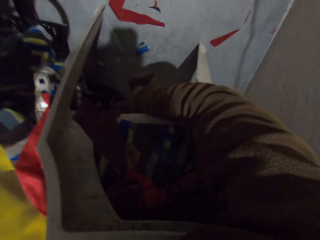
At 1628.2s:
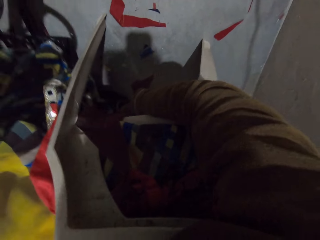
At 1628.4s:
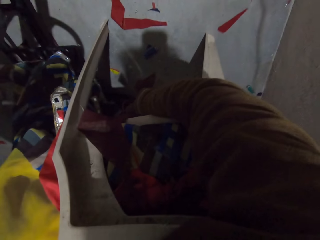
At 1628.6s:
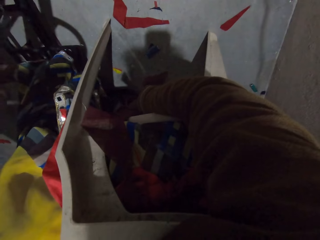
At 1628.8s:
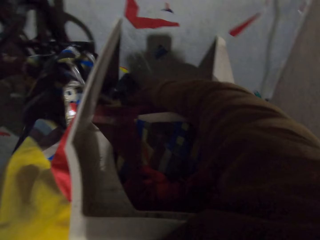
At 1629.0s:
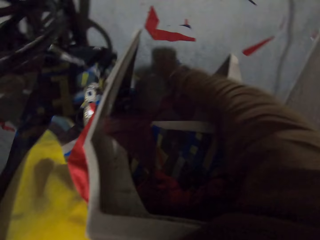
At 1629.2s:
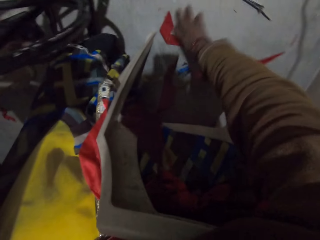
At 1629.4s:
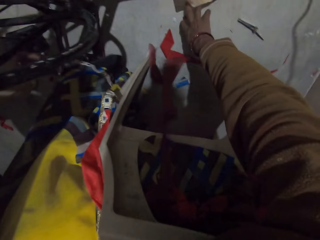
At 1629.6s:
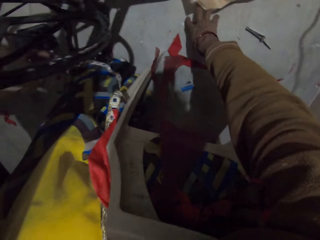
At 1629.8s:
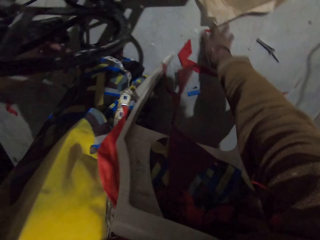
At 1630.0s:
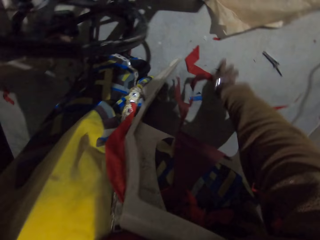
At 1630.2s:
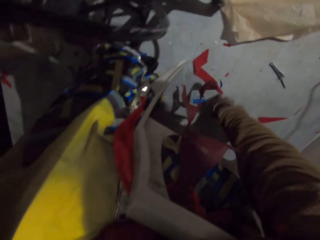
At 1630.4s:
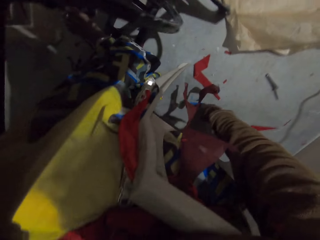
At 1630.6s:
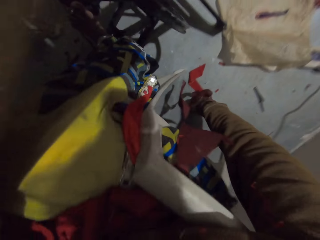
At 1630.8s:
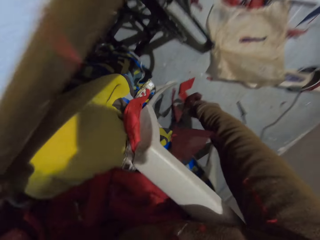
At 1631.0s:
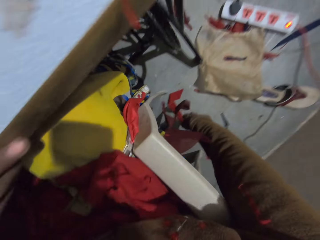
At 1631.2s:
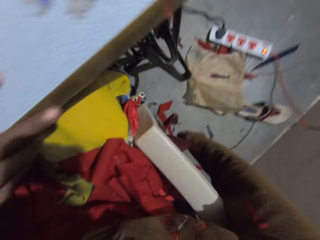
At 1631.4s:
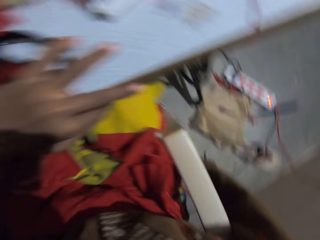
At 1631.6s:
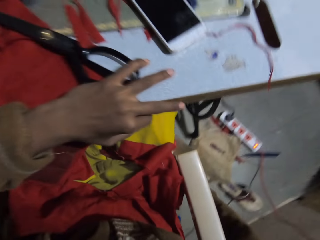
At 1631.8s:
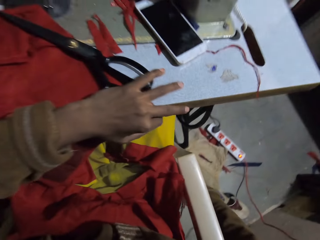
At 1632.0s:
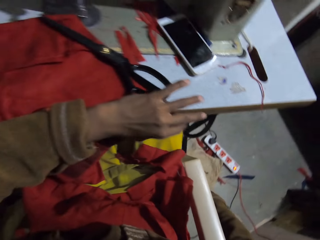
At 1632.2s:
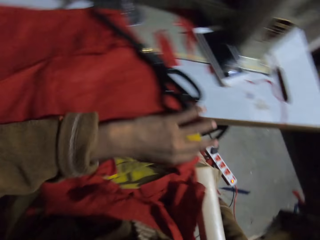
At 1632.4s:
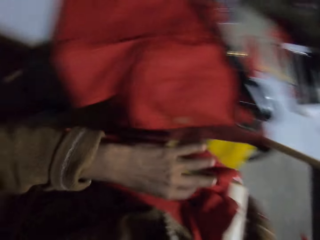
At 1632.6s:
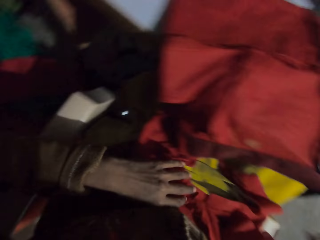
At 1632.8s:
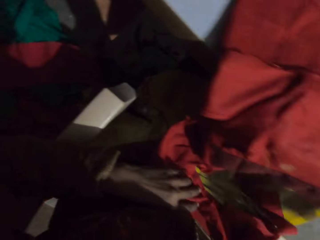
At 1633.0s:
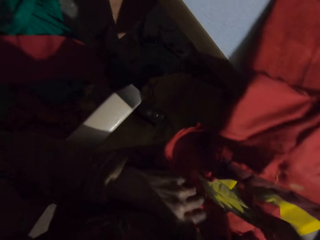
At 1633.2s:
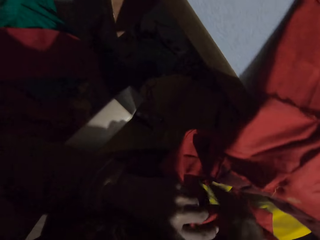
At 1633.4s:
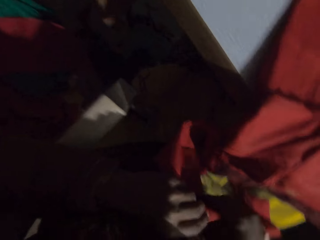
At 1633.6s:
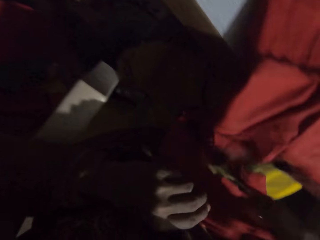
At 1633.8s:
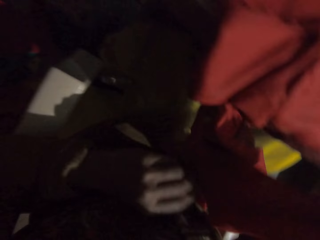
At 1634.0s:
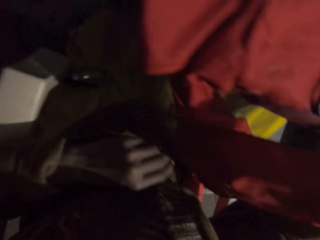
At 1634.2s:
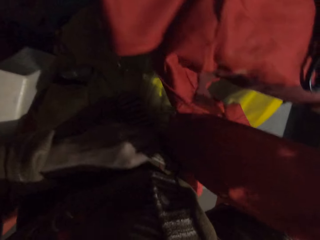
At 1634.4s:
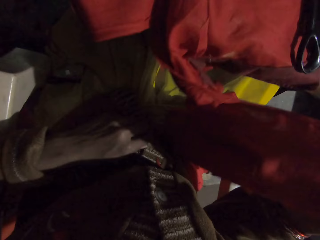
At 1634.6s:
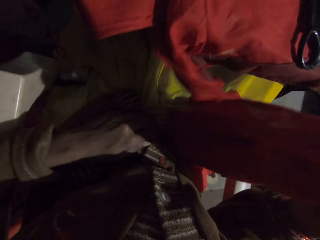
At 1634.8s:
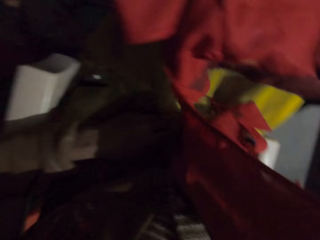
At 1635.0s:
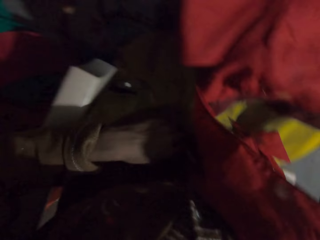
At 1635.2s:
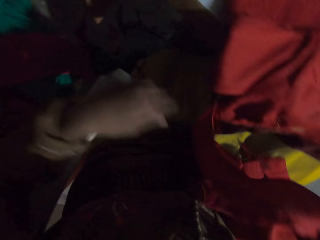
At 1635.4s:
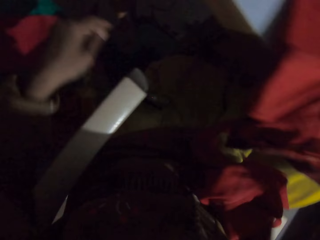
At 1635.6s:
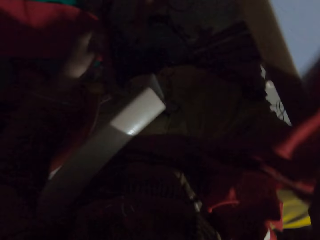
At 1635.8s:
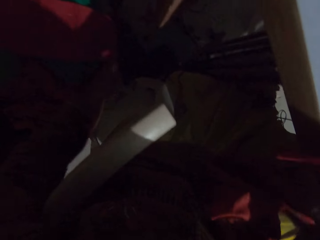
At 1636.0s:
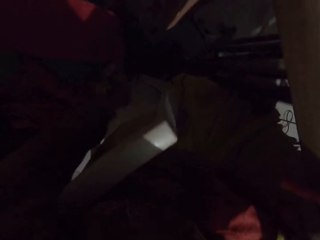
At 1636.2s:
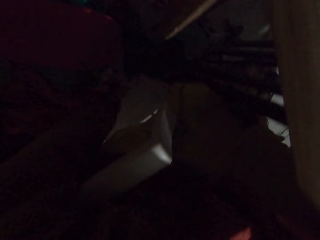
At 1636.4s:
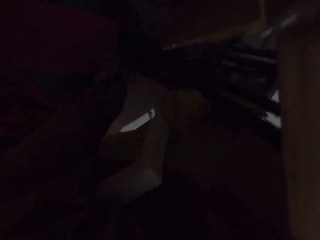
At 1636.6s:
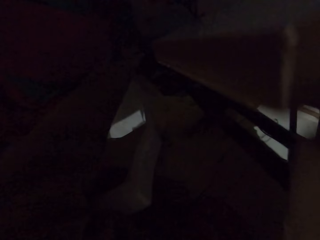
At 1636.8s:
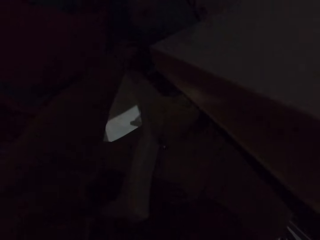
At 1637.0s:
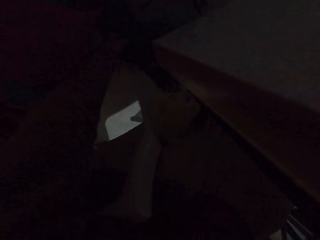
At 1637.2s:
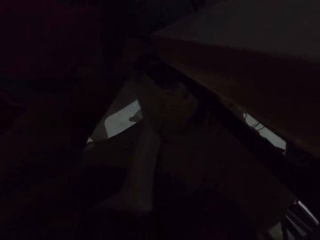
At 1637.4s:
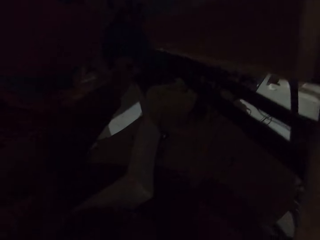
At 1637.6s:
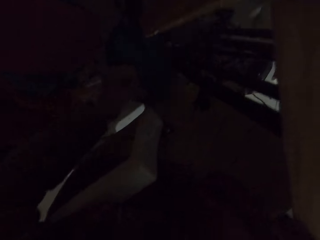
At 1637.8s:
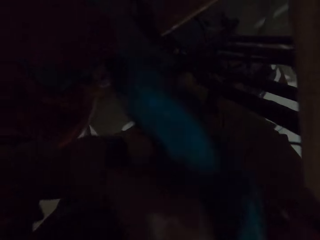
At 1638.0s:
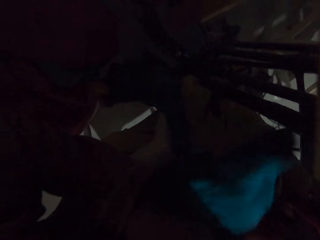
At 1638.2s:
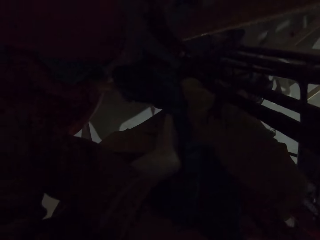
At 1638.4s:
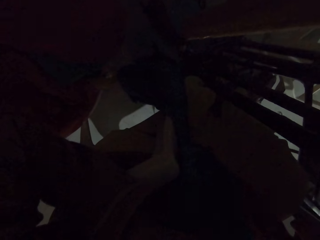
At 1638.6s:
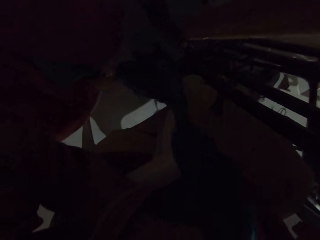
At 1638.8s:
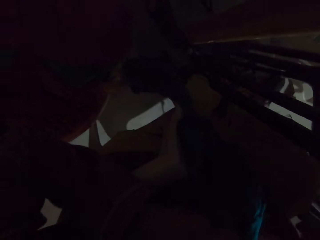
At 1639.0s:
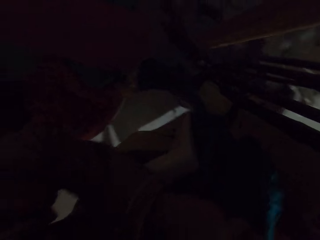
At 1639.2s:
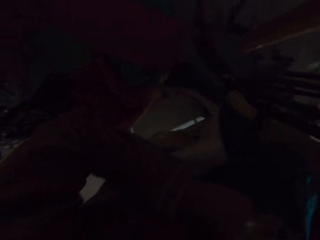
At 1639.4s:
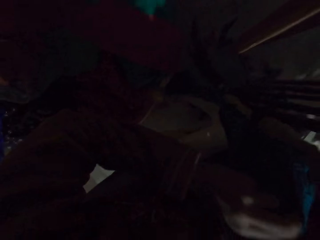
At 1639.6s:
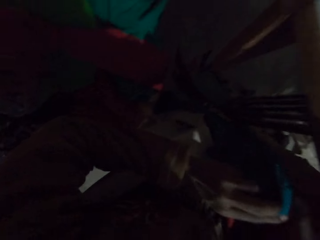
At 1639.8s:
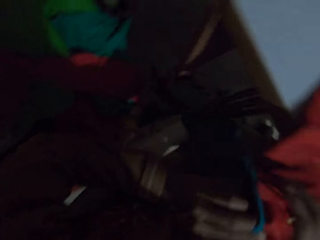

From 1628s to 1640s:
The camera wearer looks around. They touch a paper on the floor. They hold a polythene paper. They rise up. They remove the left hand from the machine. They pick up a piece of cloth. They pick cloth from the floor.

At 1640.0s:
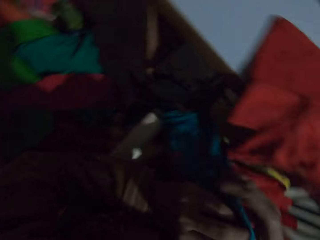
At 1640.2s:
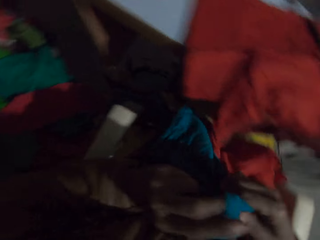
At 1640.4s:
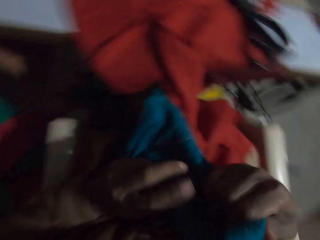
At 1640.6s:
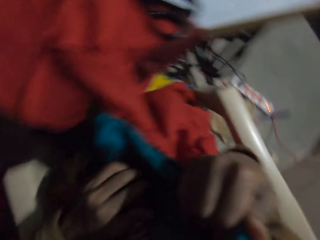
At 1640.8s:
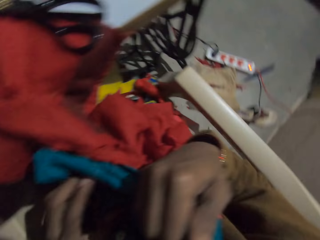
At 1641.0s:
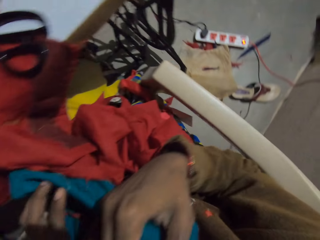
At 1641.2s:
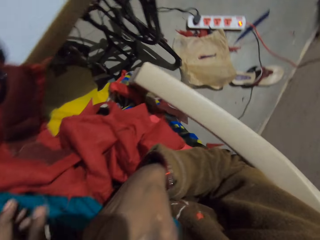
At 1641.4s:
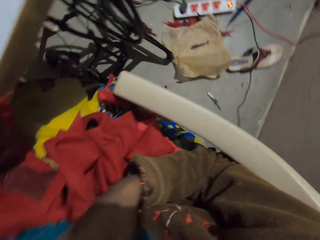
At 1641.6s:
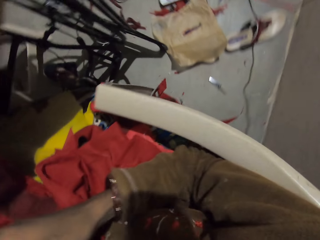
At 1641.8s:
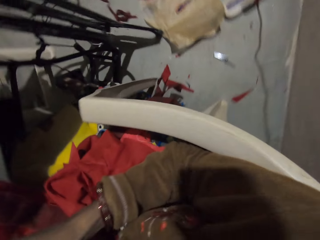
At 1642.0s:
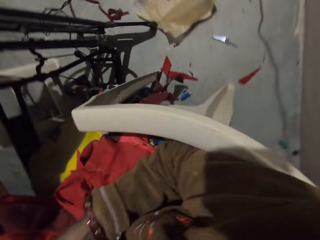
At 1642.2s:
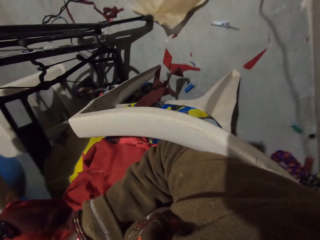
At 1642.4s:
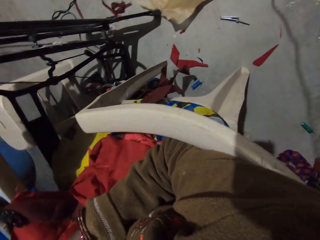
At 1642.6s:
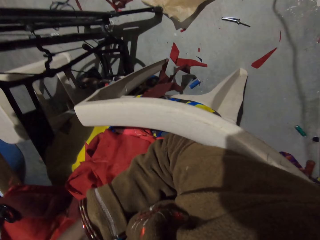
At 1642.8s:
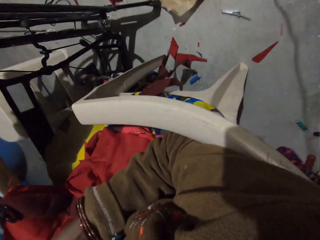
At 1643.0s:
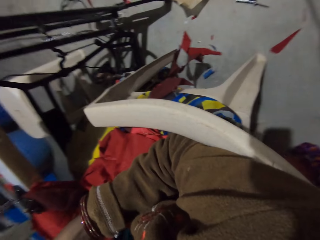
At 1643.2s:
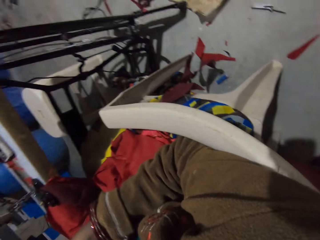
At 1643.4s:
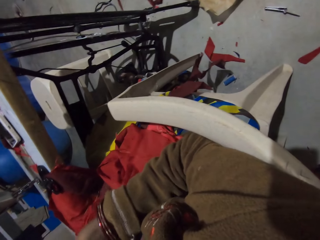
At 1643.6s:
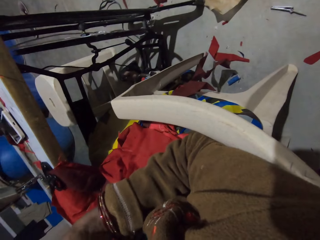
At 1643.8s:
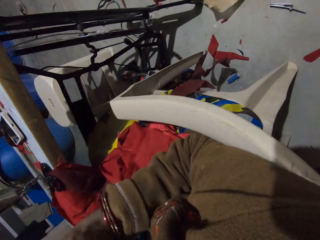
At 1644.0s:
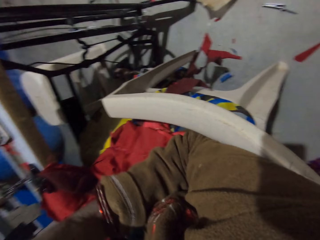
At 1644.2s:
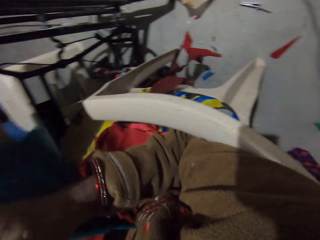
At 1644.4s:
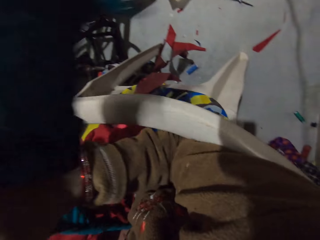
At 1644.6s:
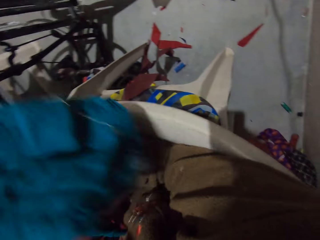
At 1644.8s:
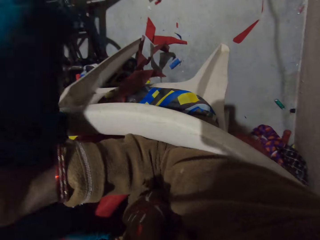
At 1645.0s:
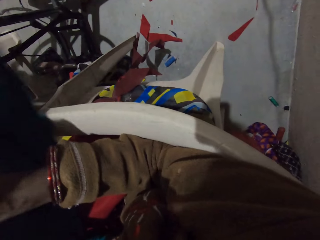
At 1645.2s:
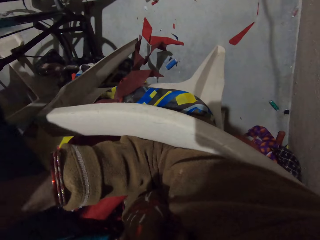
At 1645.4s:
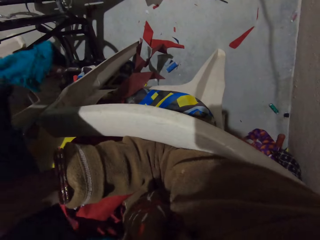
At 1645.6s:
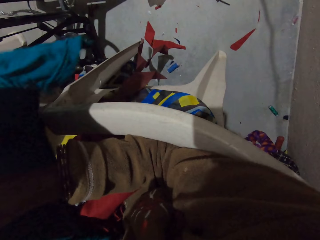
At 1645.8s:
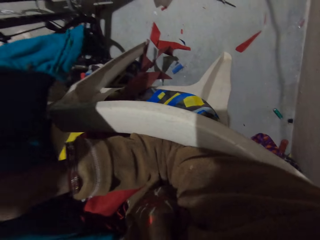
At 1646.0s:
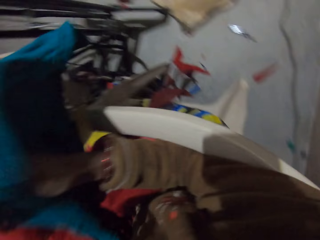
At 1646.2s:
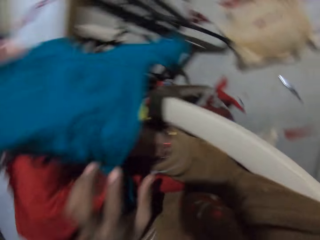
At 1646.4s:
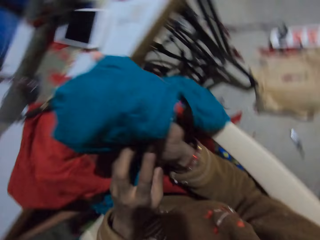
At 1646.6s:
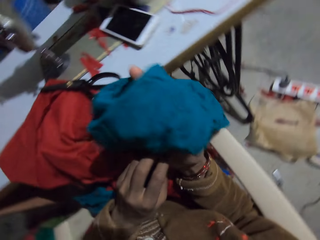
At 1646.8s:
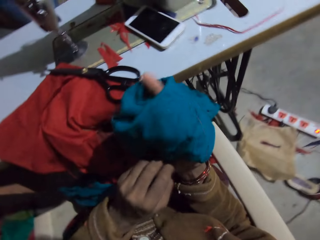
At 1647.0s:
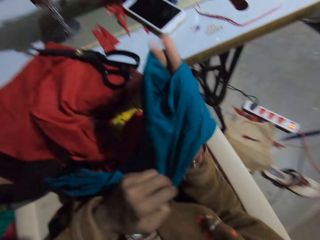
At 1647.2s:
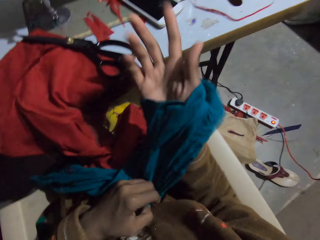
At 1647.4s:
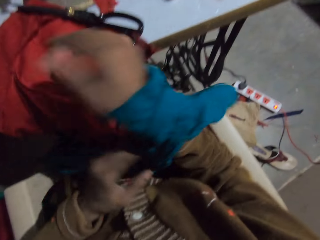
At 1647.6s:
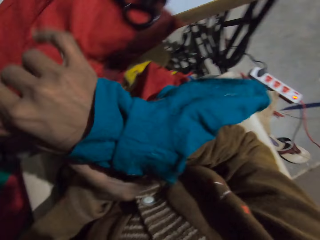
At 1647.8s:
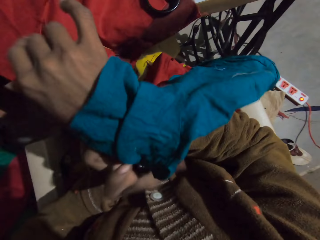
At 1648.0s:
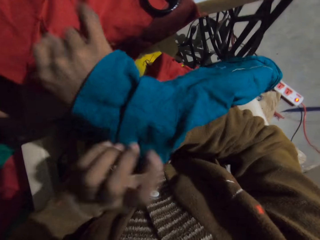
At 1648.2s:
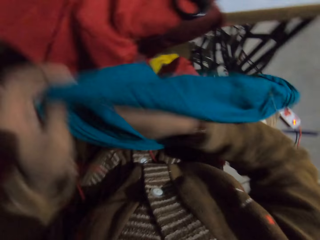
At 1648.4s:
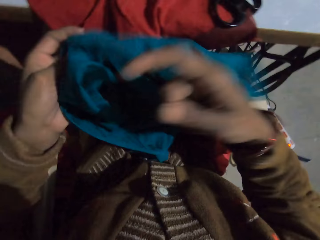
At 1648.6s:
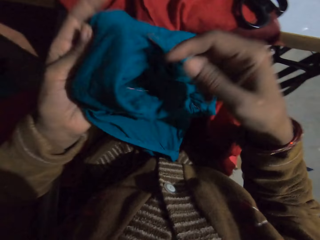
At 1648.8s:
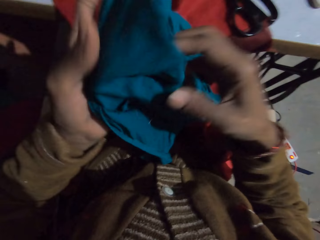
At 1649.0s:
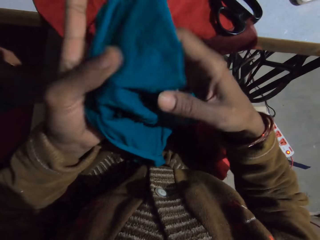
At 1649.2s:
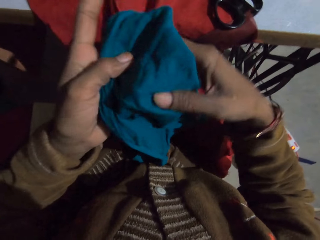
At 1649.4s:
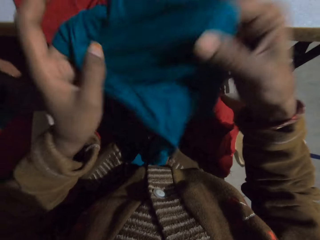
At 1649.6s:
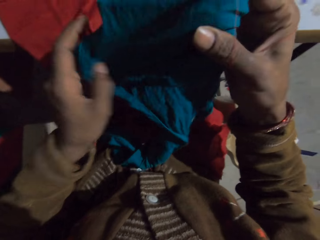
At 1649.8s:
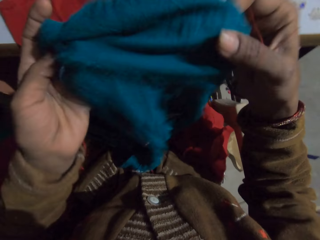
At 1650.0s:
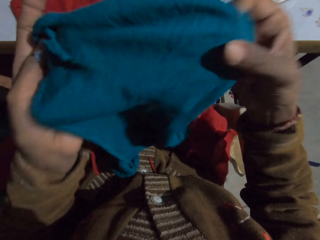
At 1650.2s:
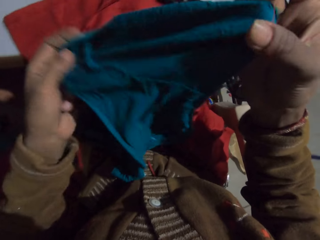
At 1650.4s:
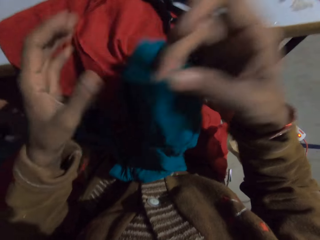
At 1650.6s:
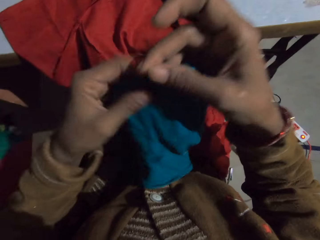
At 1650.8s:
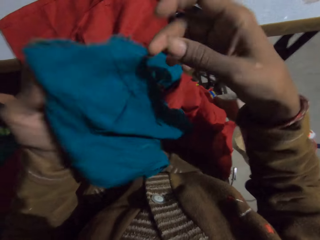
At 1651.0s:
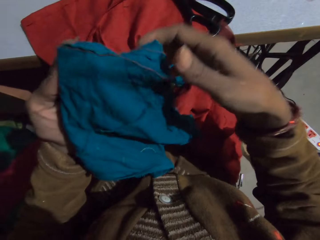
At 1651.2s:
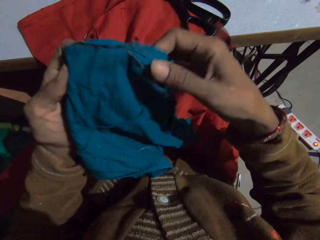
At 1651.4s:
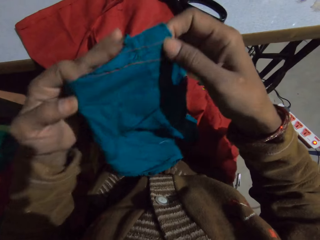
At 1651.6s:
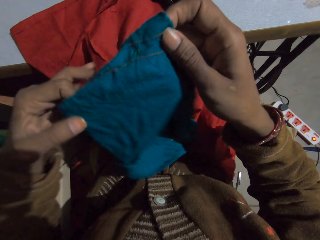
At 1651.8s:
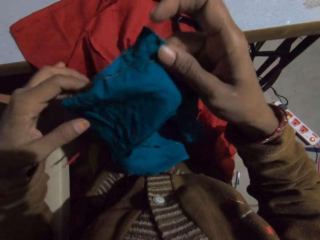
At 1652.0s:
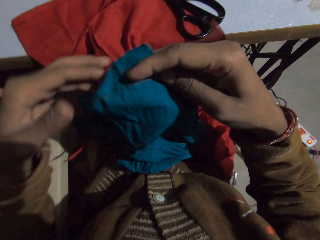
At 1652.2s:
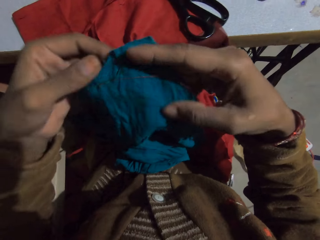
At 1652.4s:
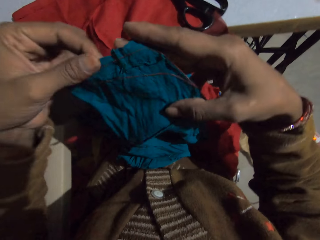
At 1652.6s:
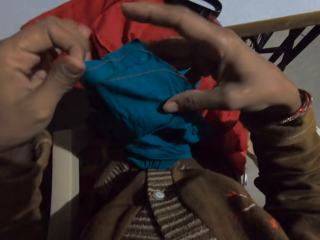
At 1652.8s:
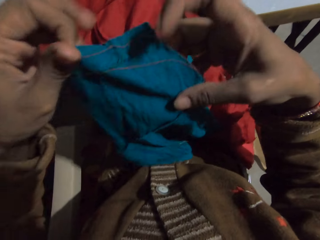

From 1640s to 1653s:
The camera wearer looks around. They hold the cloth. They put the cloth on the hand. They overturn the cloth. They check the fabric.
